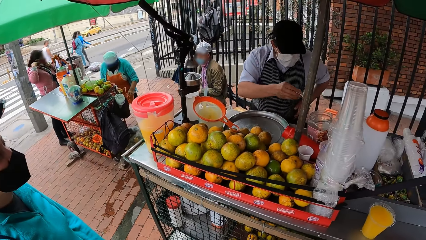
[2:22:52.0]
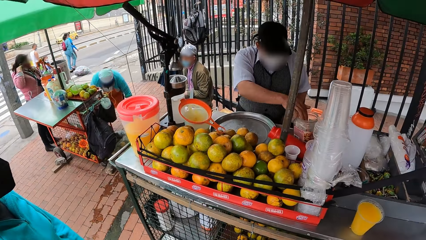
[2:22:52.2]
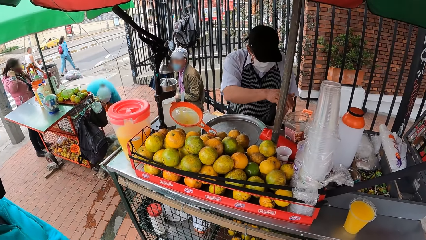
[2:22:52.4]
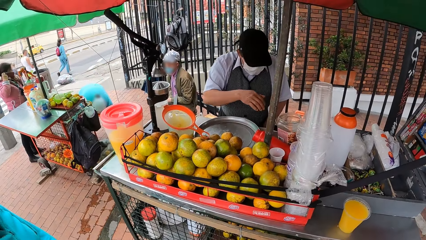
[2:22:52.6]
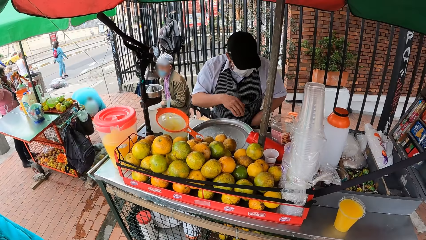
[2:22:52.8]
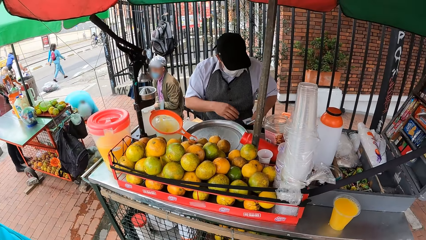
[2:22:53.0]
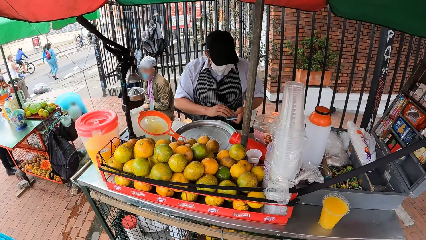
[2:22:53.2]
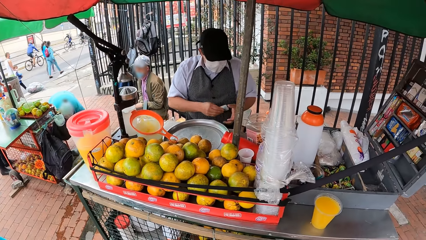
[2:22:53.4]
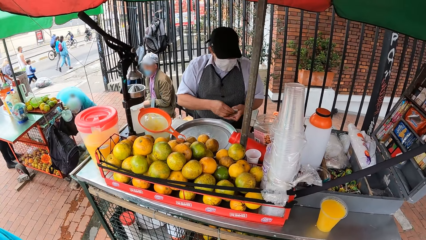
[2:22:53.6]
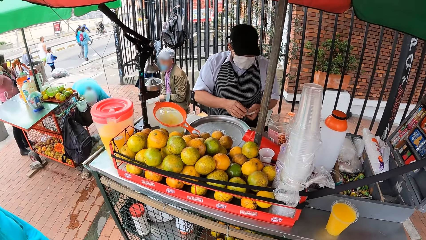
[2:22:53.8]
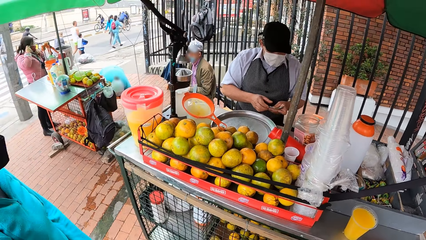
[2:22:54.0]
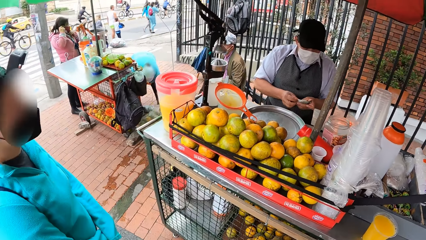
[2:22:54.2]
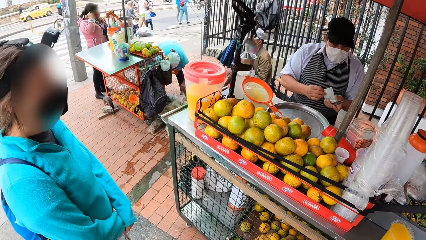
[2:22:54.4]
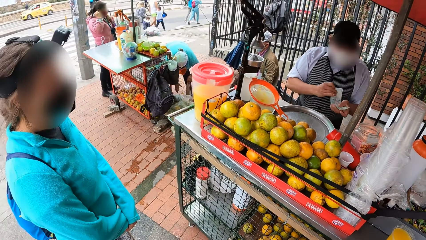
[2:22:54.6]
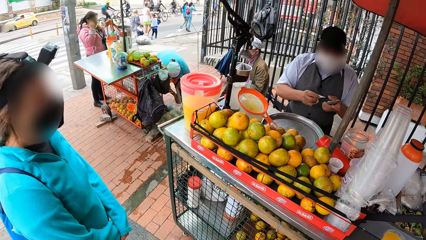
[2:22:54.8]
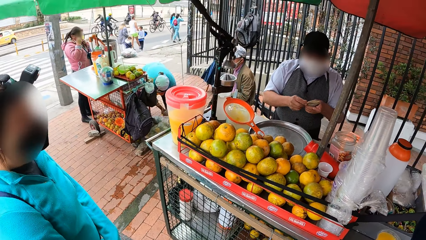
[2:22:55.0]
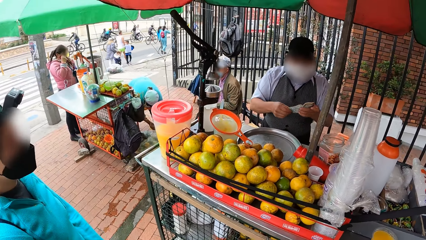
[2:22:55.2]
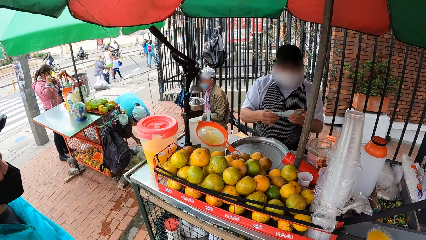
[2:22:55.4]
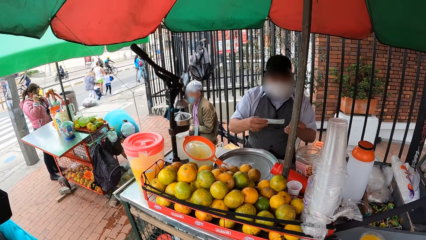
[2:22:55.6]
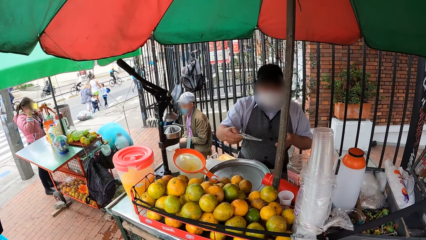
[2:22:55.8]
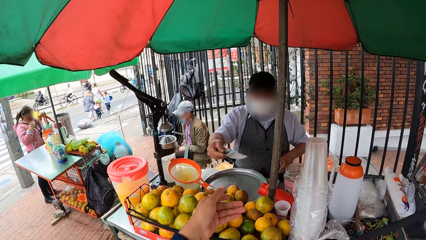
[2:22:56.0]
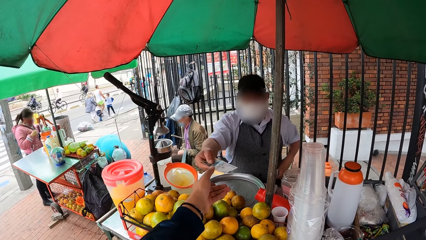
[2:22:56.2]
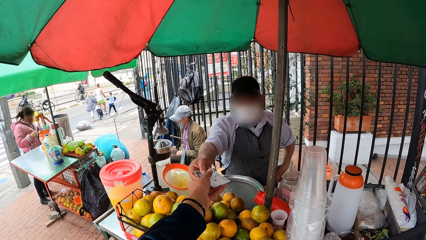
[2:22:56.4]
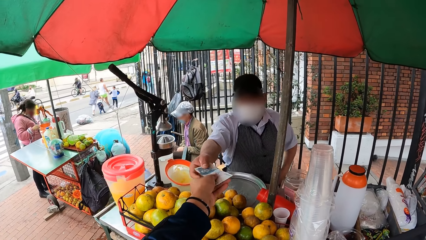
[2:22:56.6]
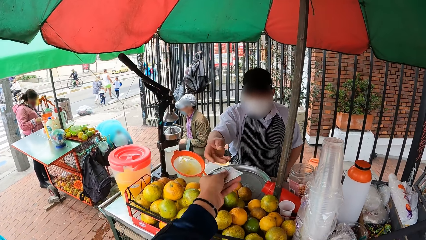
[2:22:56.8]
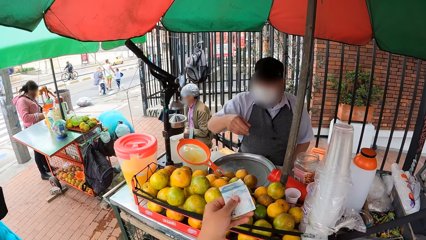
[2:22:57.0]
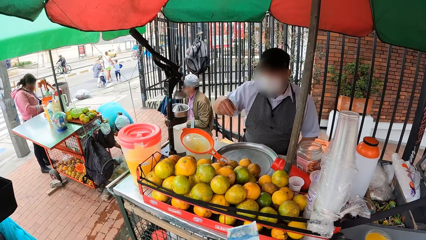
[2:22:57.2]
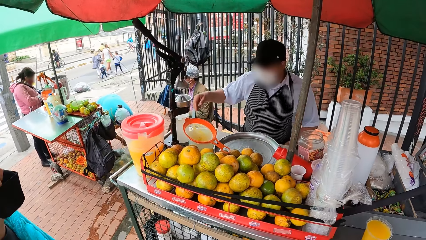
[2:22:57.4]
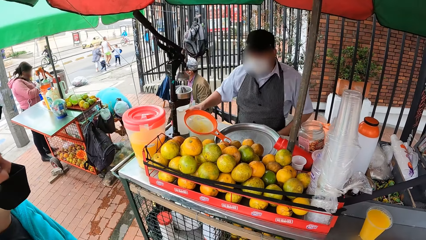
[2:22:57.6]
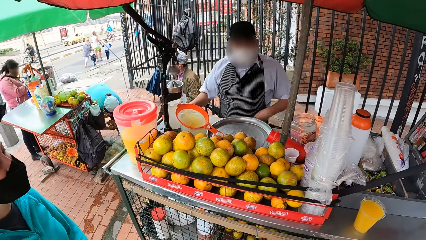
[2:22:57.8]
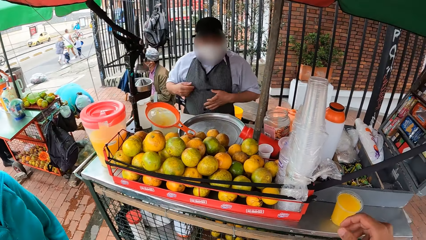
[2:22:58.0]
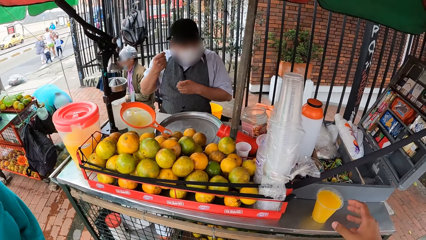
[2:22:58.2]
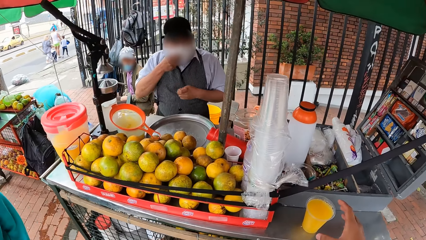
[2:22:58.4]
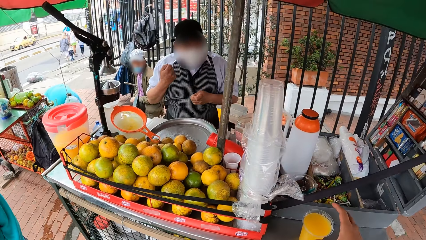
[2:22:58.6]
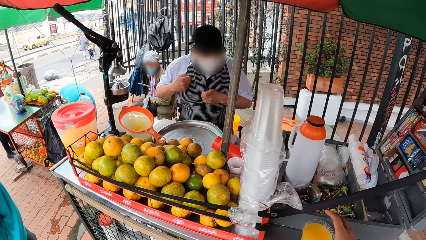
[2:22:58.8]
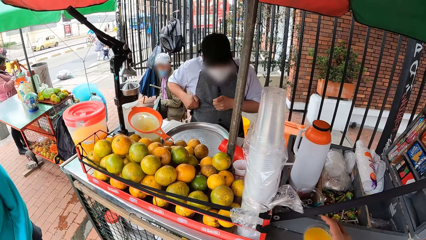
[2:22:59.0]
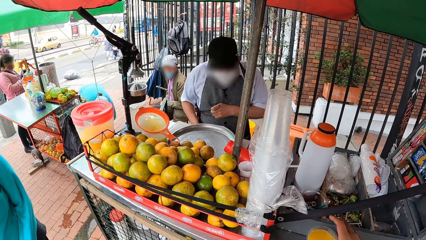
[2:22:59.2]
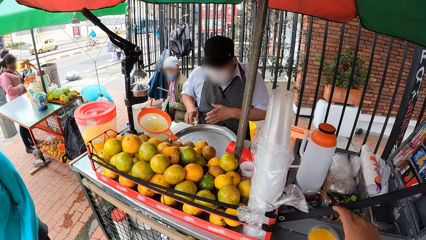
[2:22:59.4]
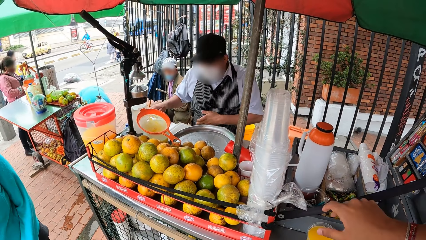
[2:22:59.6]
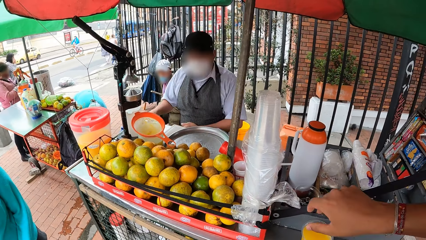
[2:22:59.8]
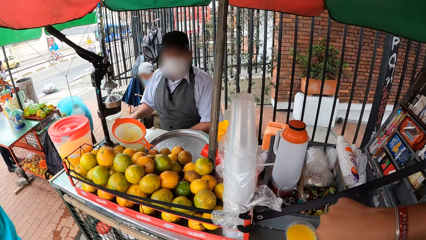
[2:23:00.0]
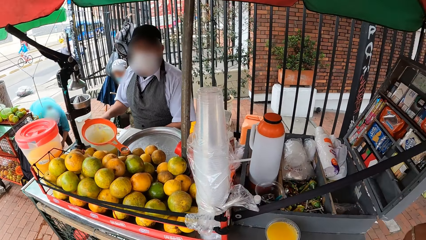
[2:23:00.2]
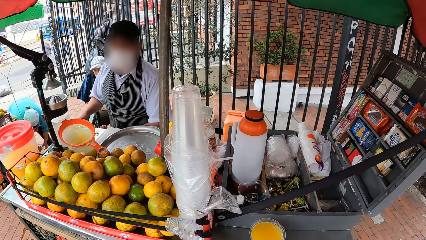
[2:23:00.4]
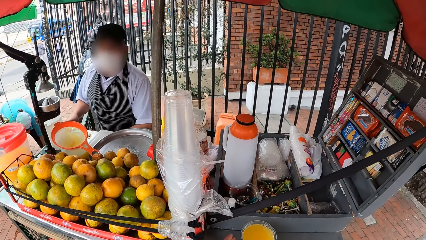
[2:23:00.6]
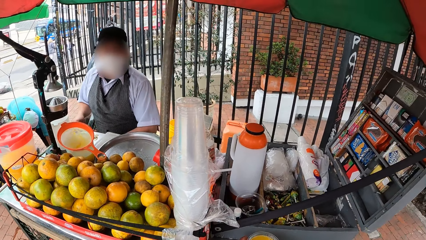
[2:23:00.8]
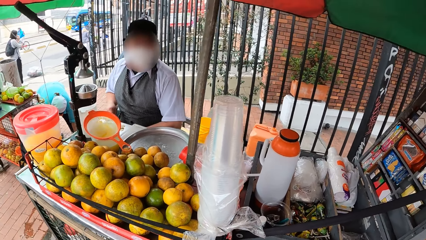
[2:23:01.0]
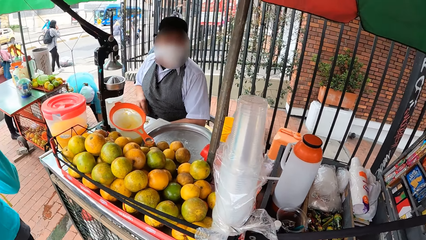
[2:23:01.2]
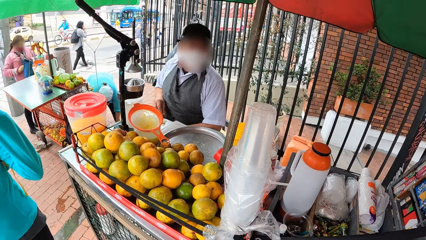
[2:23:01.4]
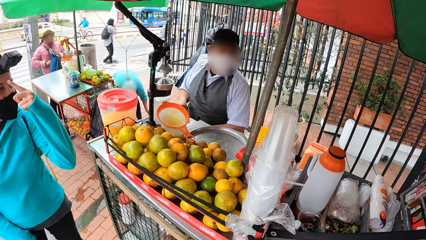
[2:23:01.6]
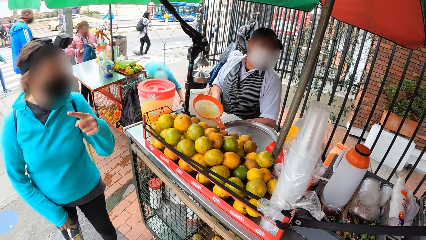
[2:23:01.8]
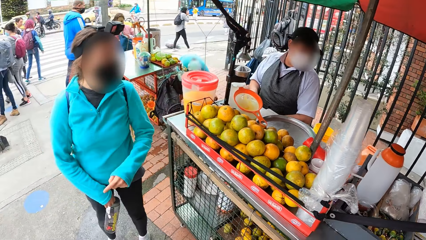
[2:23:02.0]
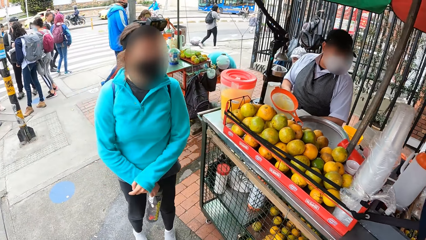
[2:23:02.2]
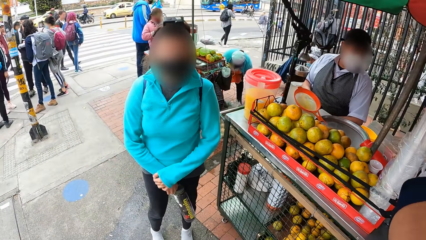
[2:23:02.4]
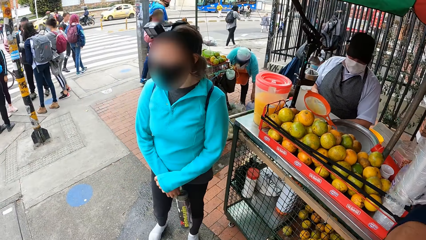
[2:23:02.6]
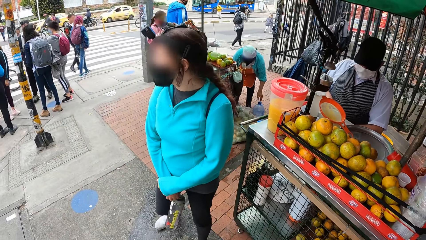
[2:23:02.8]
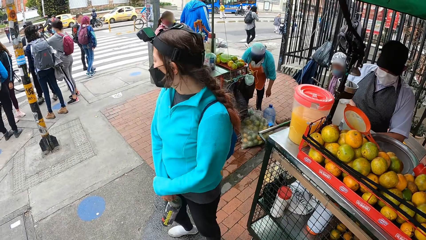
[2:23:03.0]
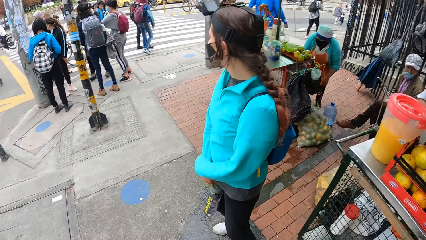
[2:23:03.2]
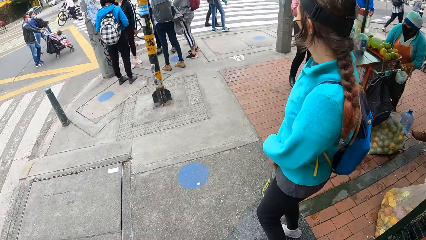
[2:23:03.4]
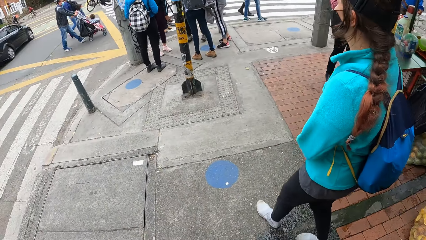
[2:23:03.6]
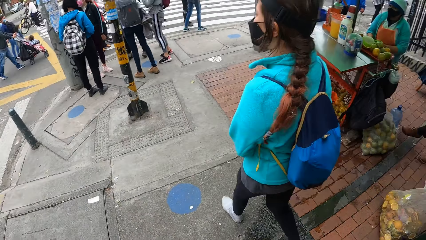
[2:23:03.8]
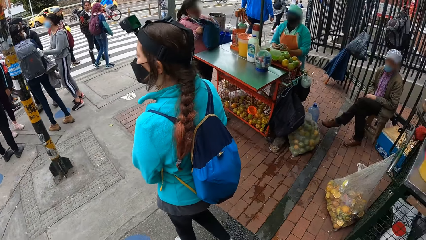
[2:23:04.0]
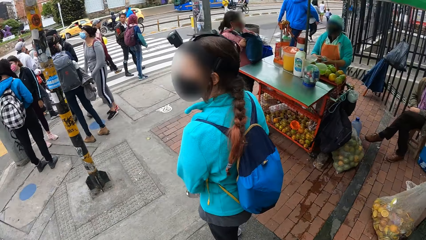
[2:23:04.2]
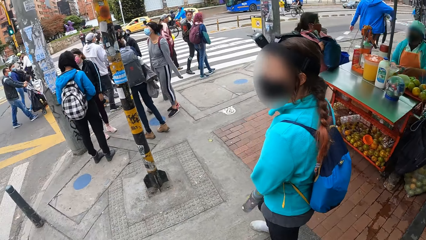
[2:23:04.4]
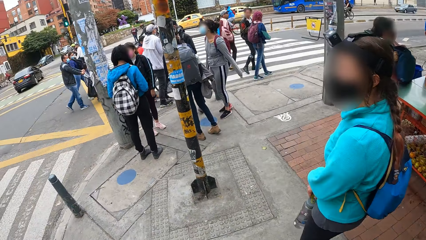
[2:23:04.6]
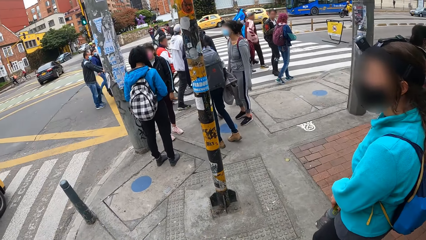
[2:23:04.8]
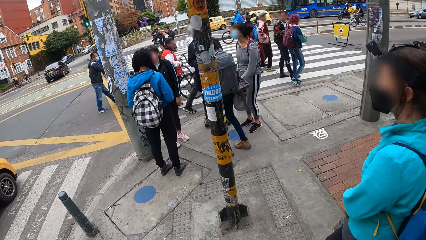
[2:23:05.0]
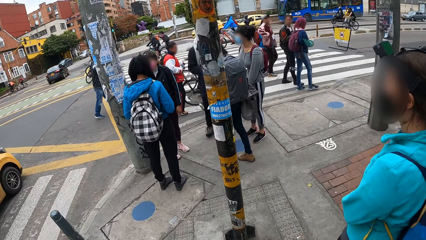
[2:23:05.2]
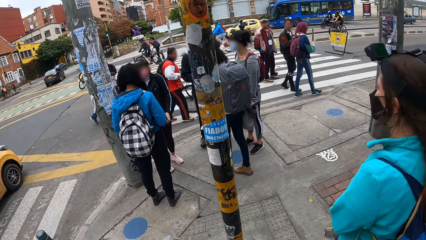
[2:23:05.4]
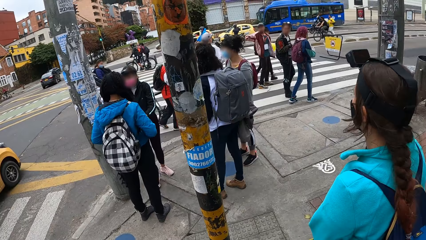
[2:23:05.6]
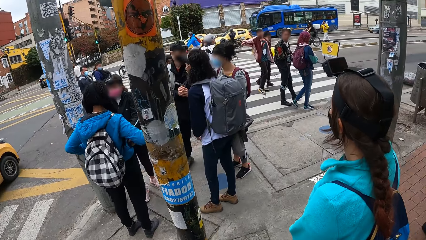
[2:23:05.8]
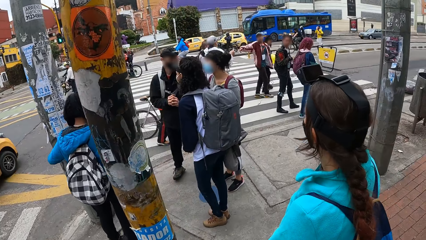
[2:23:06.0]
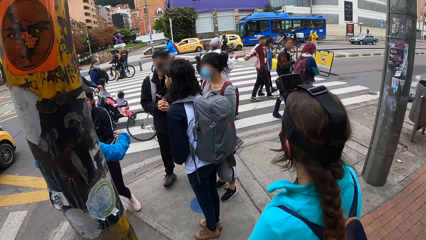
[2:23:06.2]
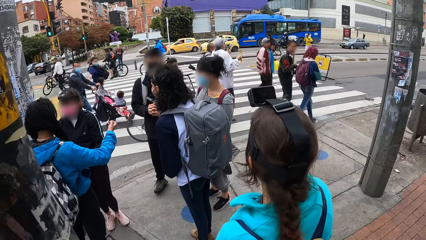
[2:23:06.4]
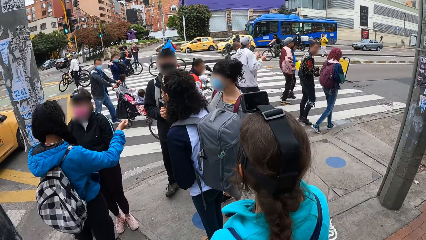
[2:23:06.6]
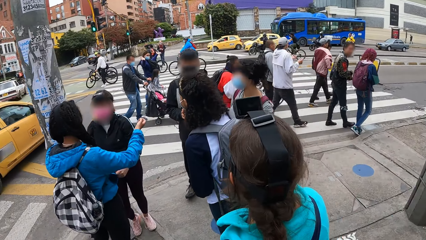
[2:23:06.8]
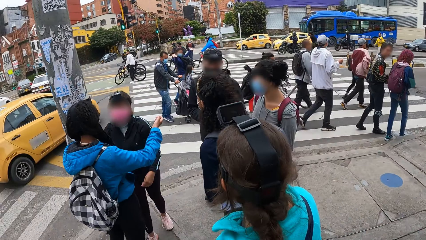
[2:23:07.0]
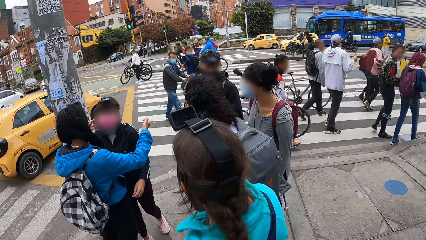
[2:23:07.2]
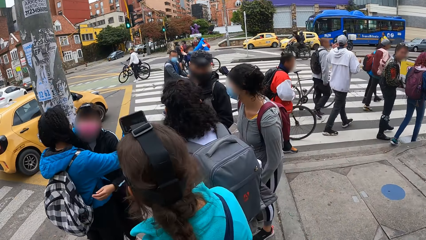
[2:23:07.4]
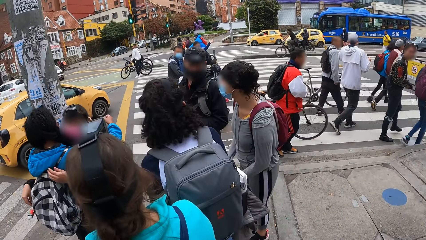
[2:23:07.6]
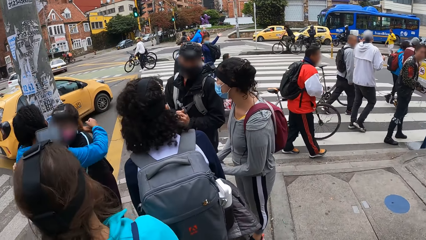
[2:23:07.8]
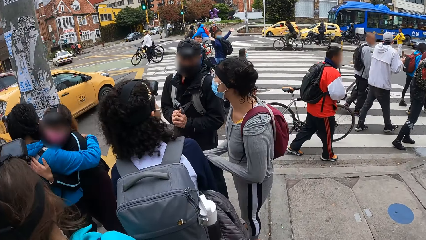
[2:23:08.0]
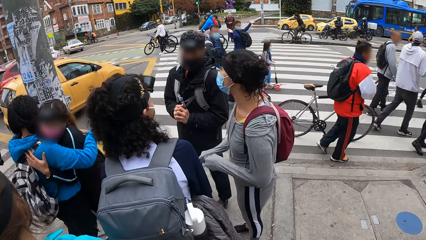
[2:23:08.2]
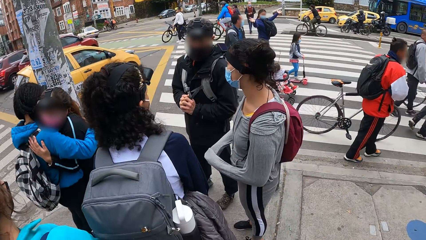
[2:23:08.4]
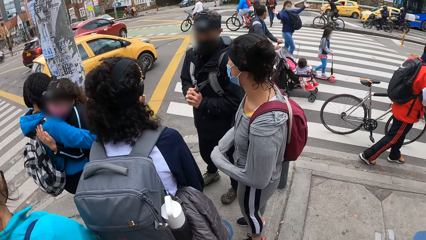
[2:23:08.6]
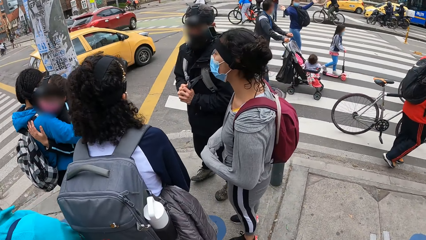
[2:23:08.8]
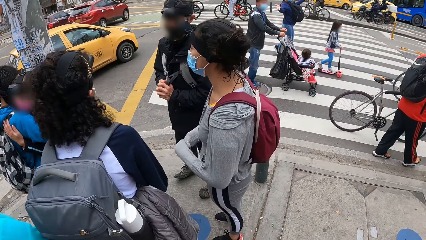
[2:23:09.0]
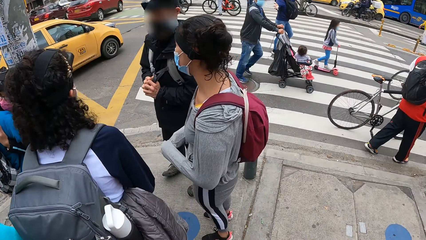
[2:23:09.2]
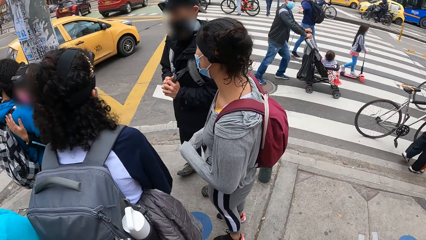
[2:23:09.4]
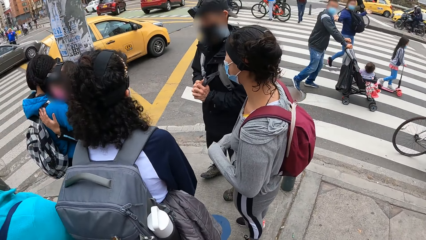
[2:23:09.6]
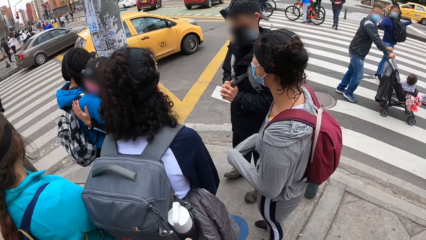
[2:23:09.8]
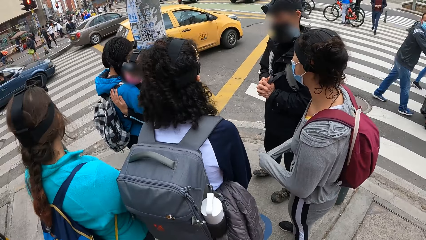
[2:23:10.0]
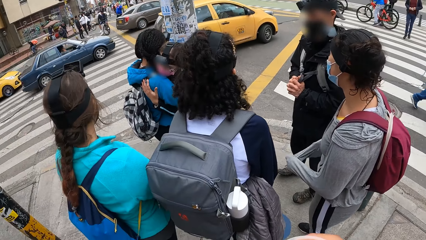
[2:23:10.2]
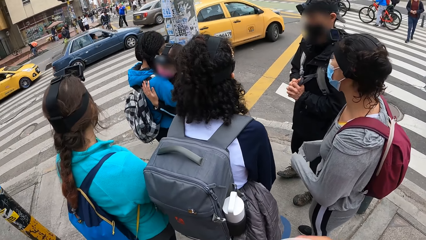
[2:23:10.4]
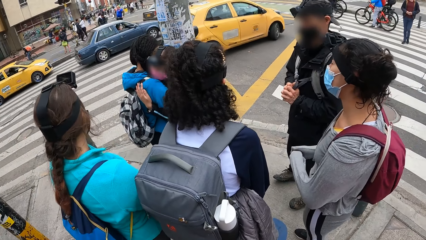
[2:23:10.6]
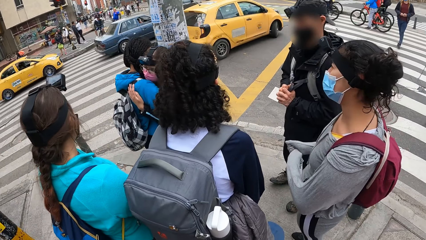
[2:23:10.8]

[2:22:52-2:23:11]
A woman passes the currency in her left hand to her right hand. The woman drops the currency in her right hand in the currency container on the table. The woman searches her apron's pocket with her left hand, picks notes in the pocket, passes some currencies from her left hand to her right hand, removes a currency from the currencies in her left hand with her right hand, puts the currencies in her left hand in her apron's pocket, and stretches the currency in her right hand to the camera wearer. The camera wearer takes the currency from the woman with her left hand. Another woman looks around. The camera wearer looks around. The first woman moves her hands. The camera wearer moves her hand. The first woman picks coins on the table. The camera wearer picks up a cup of juice. The second woman touches her face. The camera wearer looks around. A third woman moves around. The second woman turns around. The camera wearer walks to the group of people at the end of the sidewalk with the second woman. The second woman walks around. A fourth woman hugs a fifth woman with both arms. The second woman looks around. A sixth woman converses with the group of people. The camera wearer looks around.
